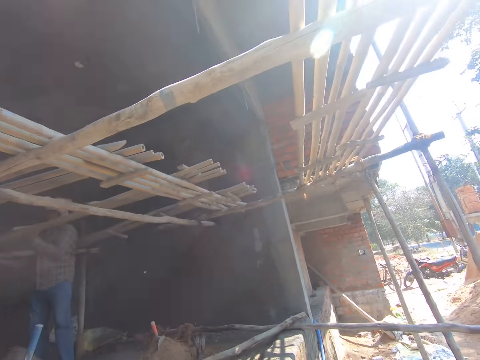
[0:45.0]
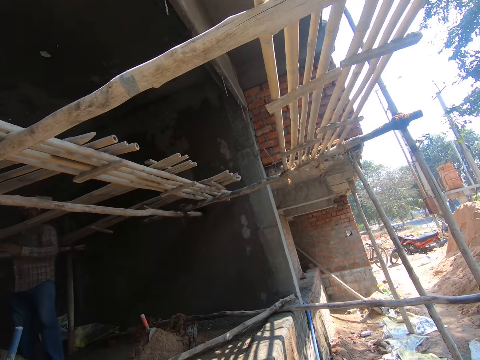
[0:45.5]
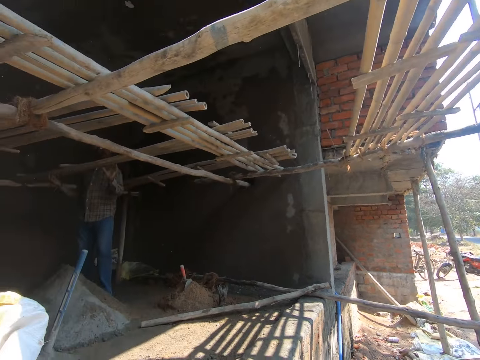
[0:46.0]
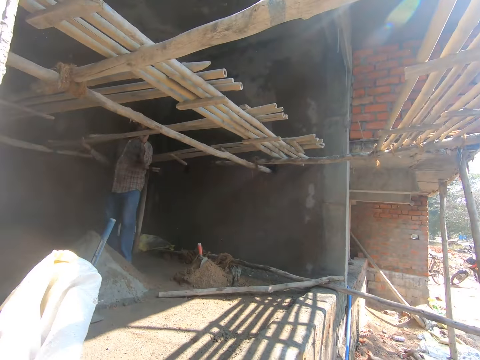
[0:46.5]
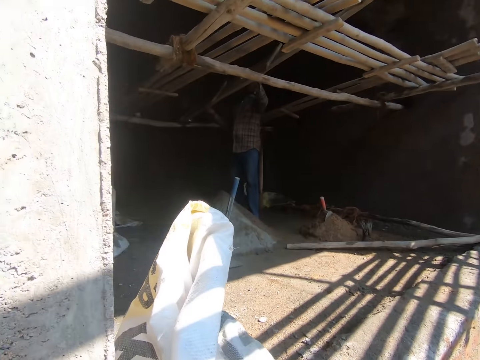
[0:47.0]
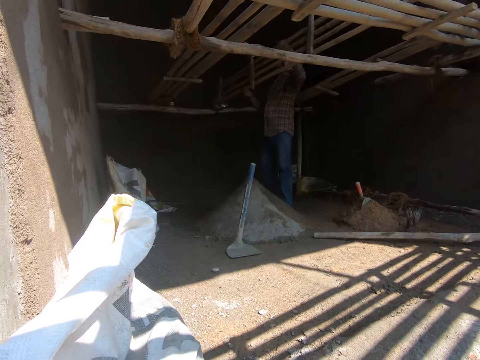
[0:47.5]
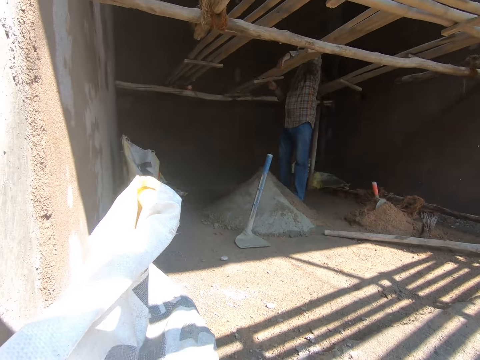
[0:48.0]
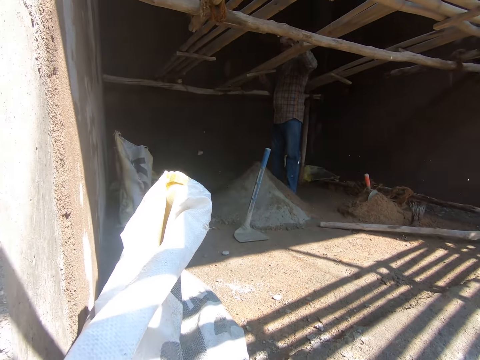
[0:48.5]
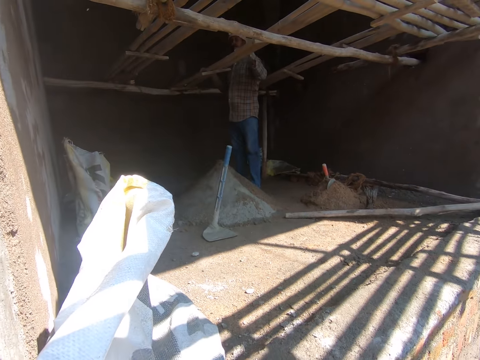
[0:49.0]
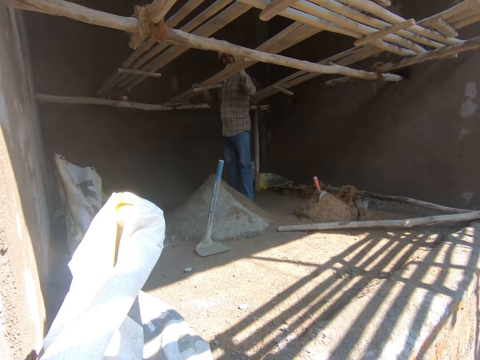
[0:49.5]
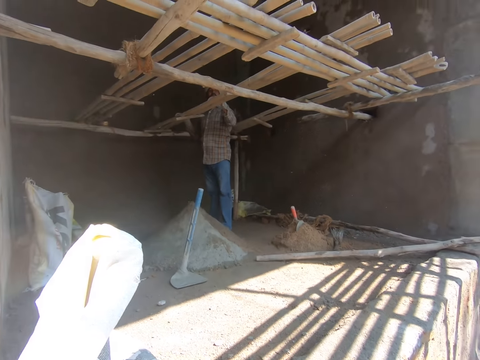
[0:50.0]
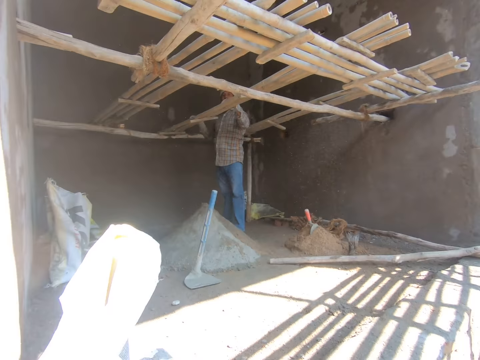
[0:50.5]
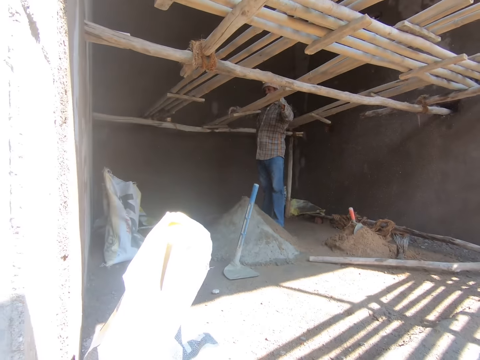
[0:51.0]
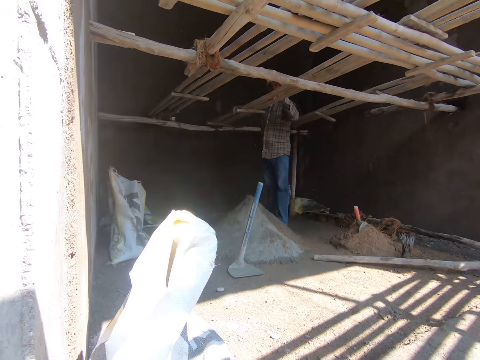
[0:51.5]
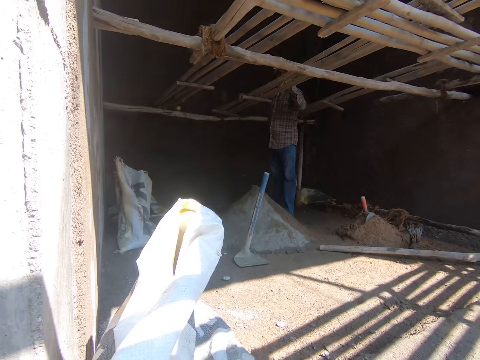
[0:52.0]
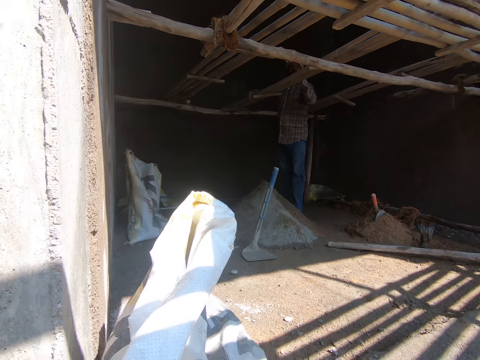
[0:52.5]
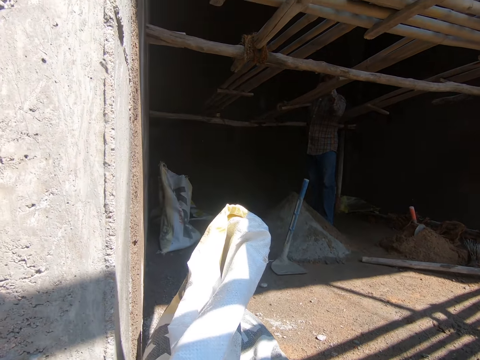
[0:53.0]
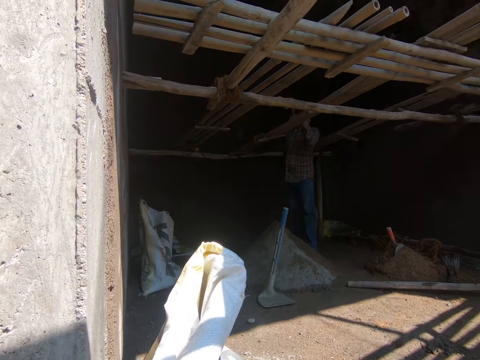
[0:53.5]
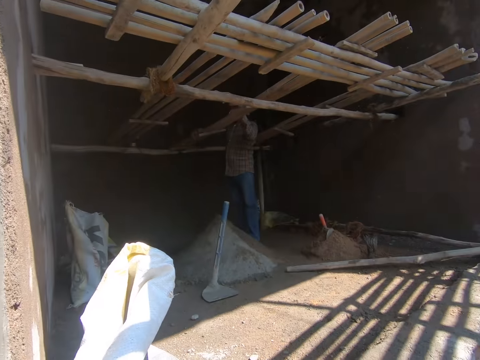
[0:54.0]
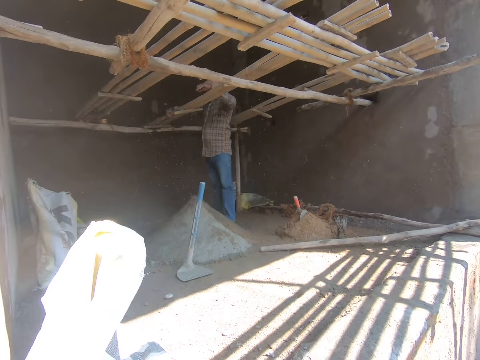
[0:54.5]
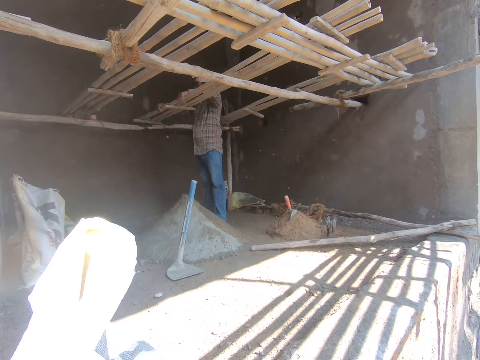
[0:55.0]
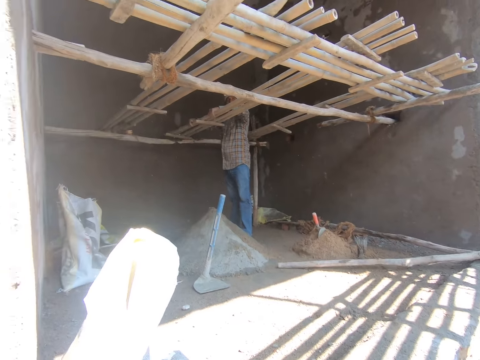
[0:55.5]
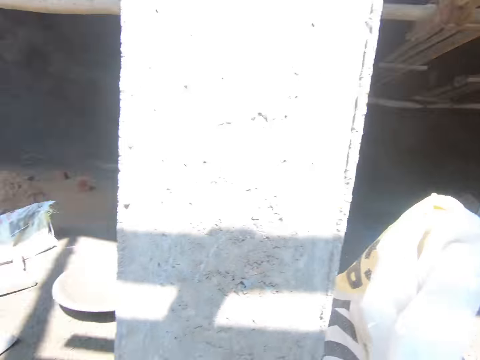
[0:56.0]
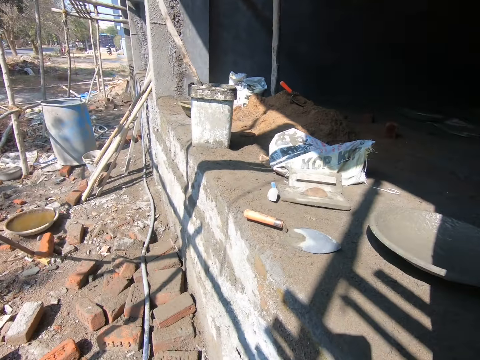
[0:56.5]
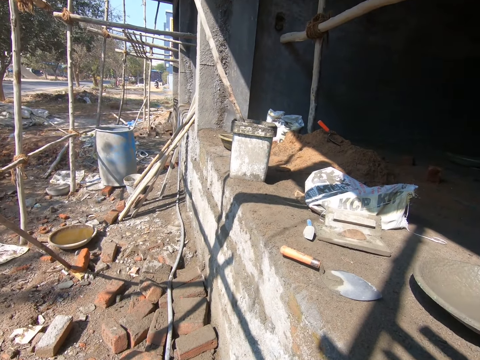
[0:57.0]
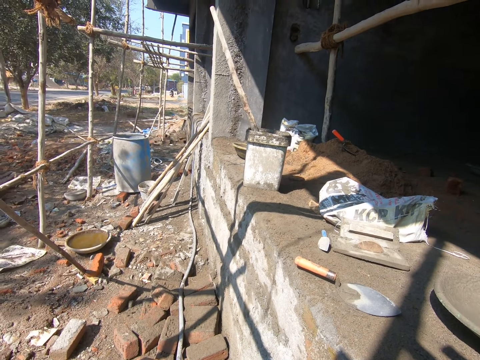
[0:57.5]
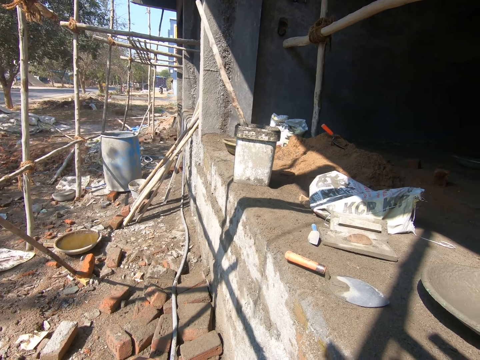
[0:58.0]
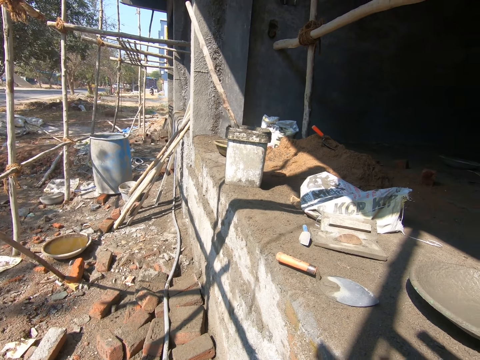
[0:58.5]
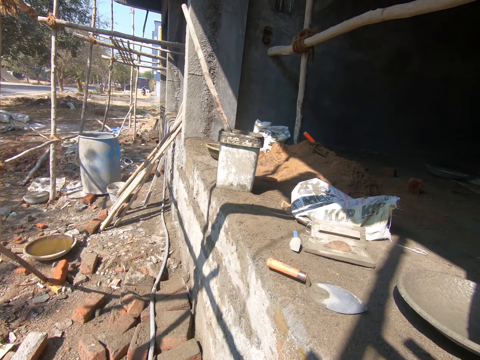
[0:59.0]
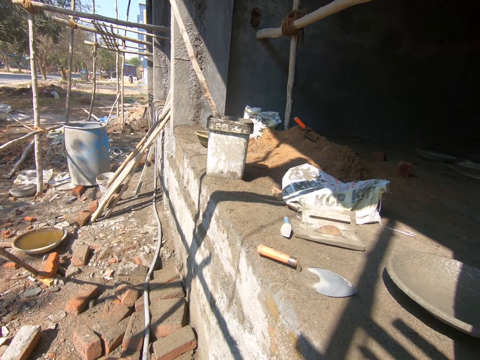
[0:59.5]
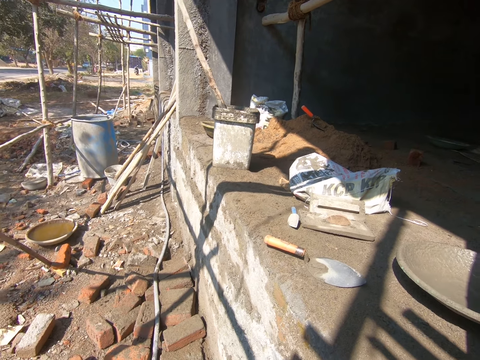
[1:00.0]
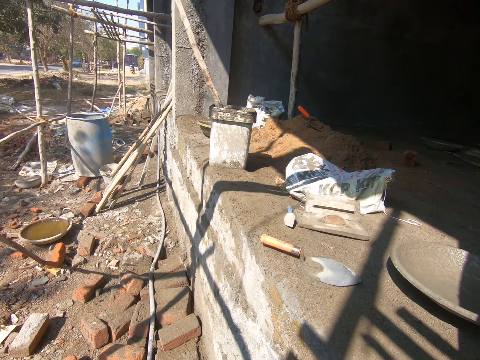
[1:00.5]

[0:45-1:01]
A man adjusts the bamboo platform on the scaffold of the building with his hands. The man converses with another person. The man adjusts the bamboo platform on the scaffold of the building with his hands again. The camera wearer interacts with the man. They look around the construction site.

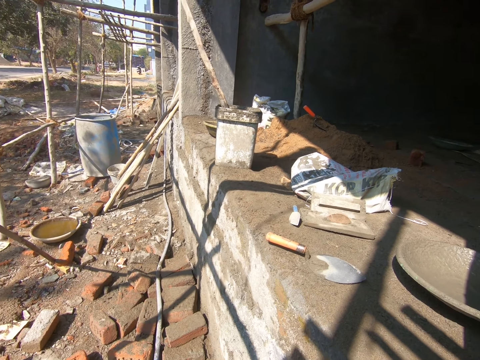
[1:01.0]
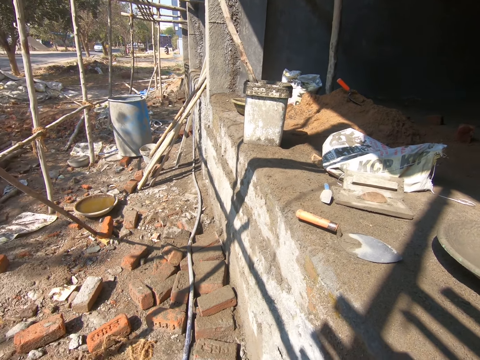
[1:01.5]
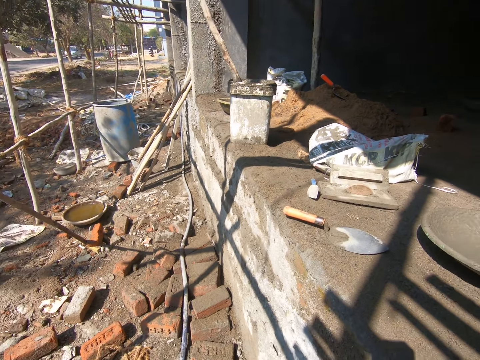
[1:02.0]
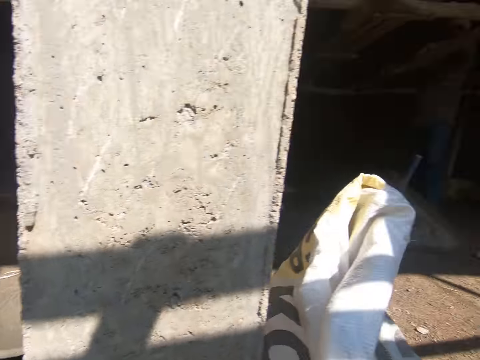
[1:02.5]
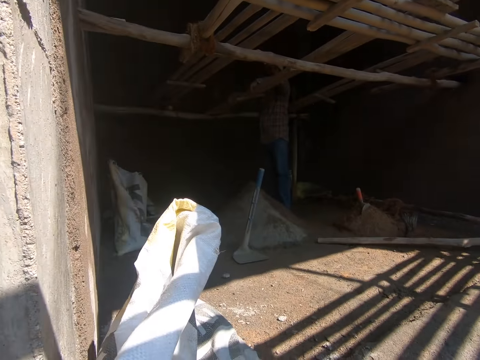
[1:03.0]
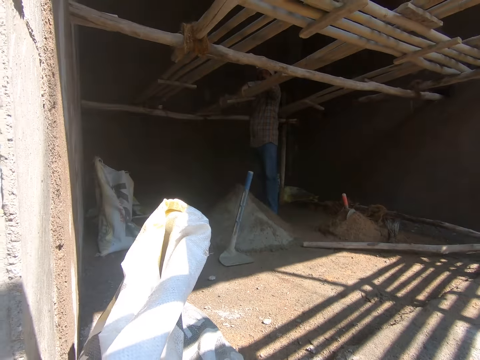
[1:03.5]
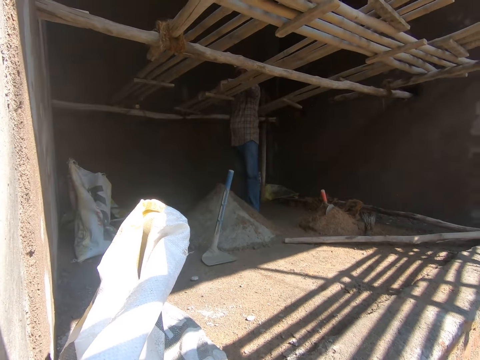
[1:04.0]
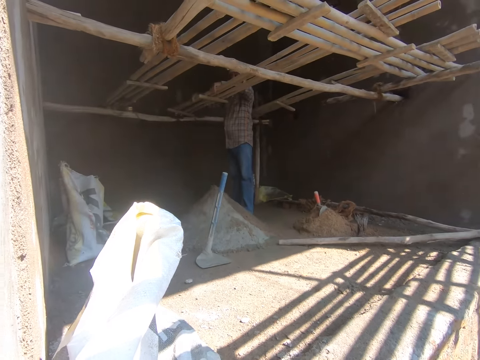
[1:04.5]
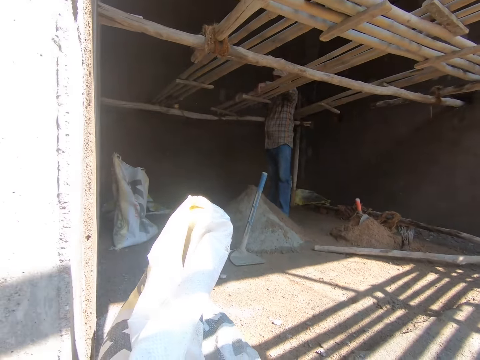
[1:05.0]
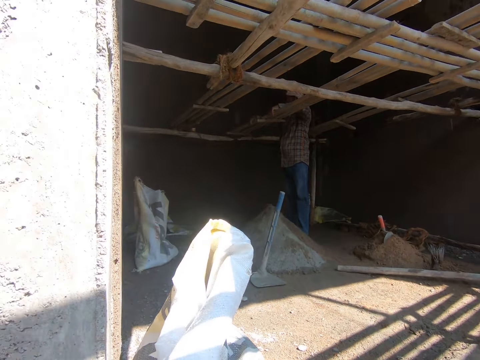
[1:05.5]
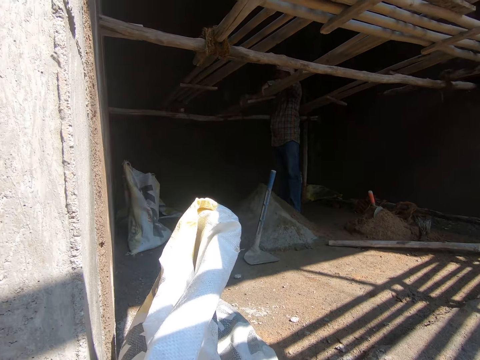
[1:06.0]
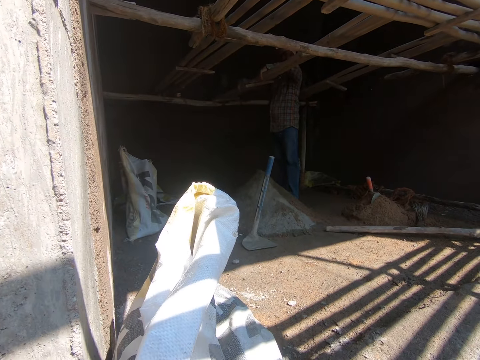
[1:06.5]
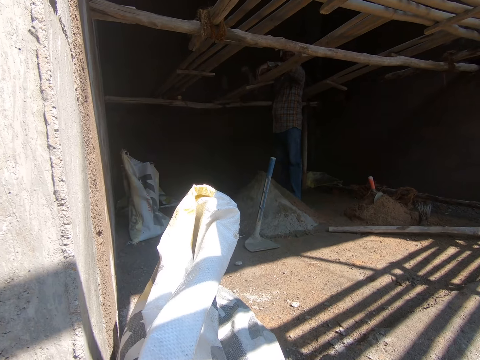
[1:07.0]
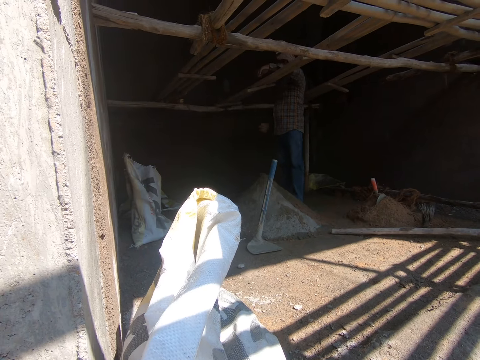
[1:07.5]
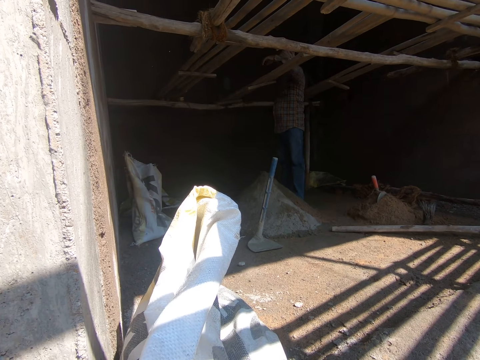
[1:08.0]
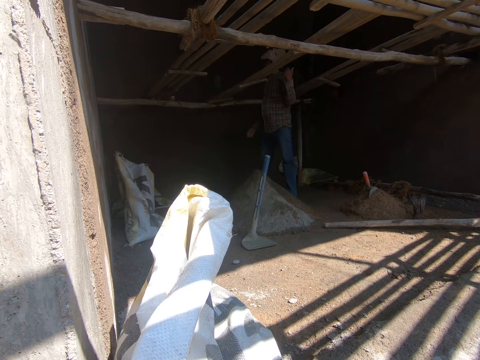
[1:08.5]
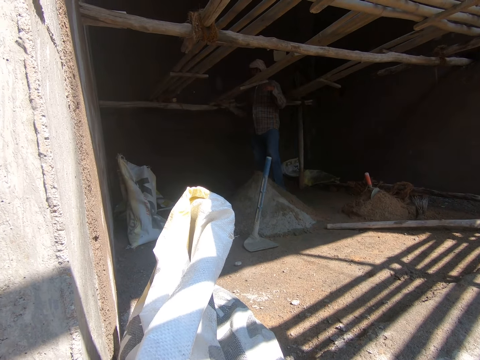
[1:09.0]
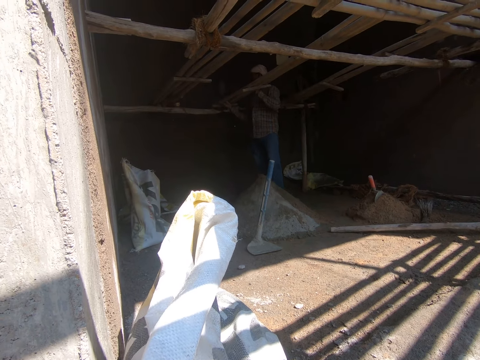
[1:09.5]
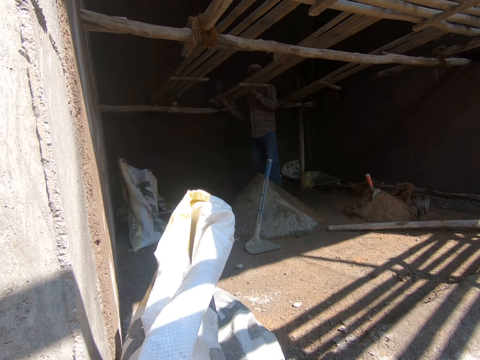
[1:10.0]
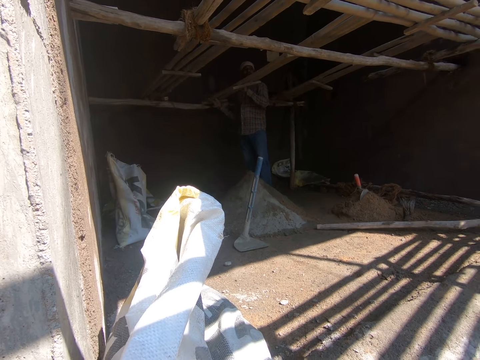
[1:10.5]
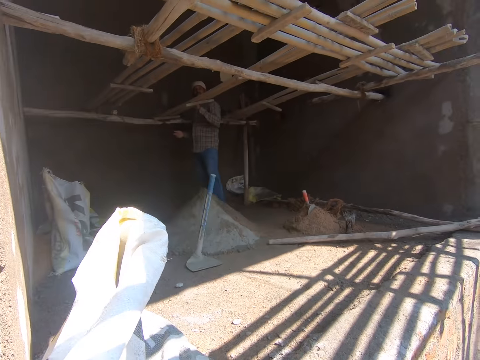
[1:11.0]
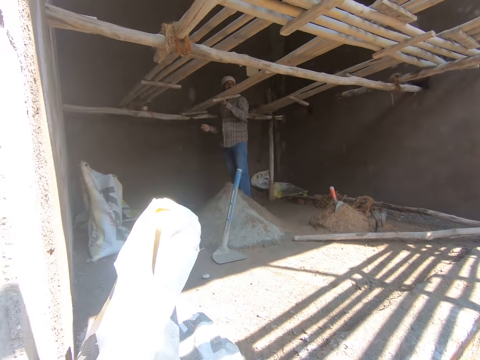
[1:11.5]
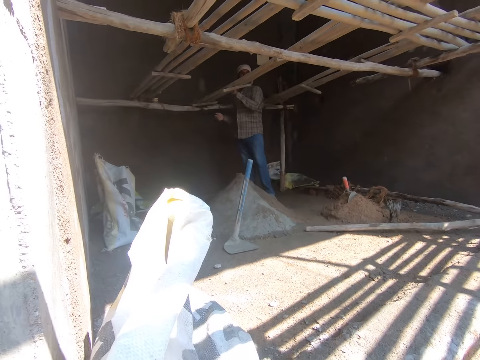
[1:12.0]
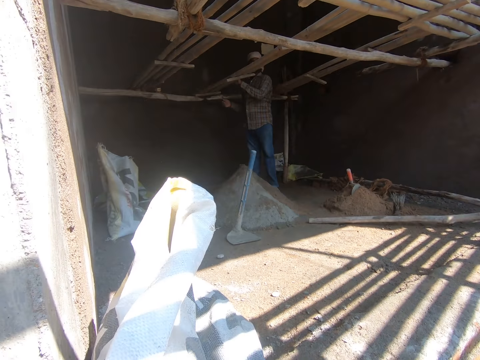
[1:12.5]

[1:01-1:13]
A person aligns the wood structures. Another person converses with the first person. A man adjusts the bamboo platform on the scaffold of the building with his hands.
